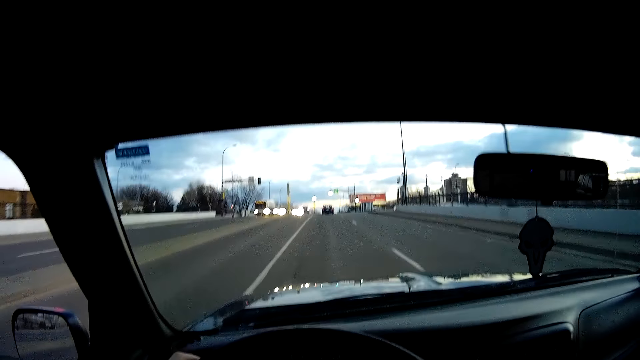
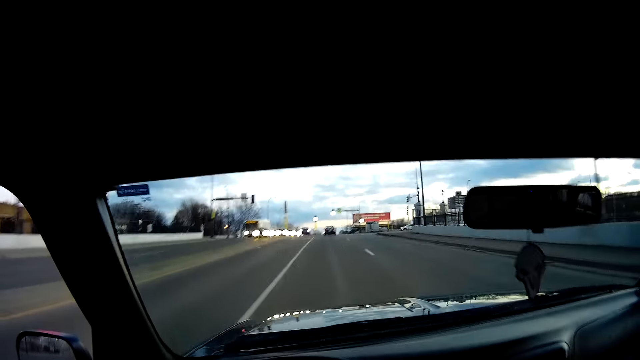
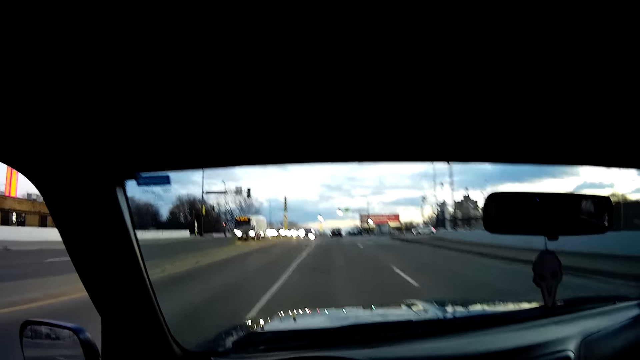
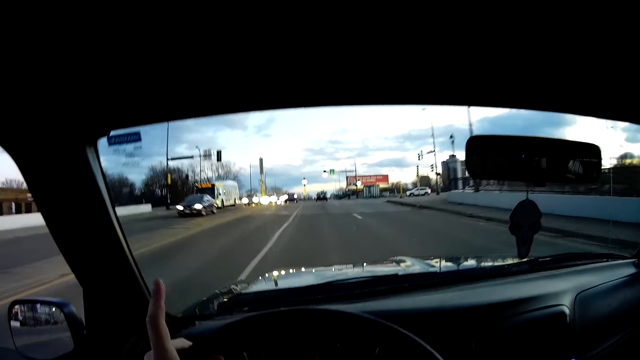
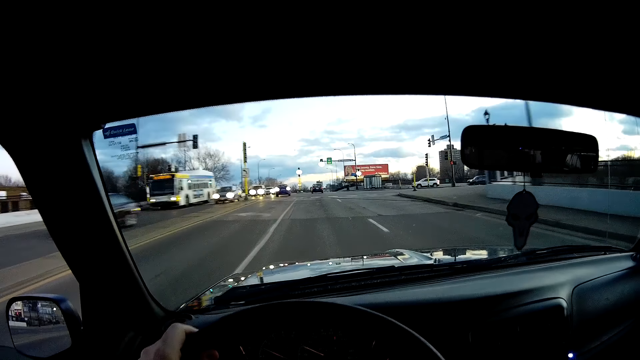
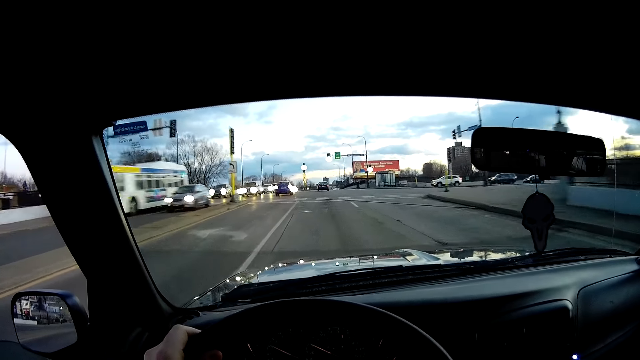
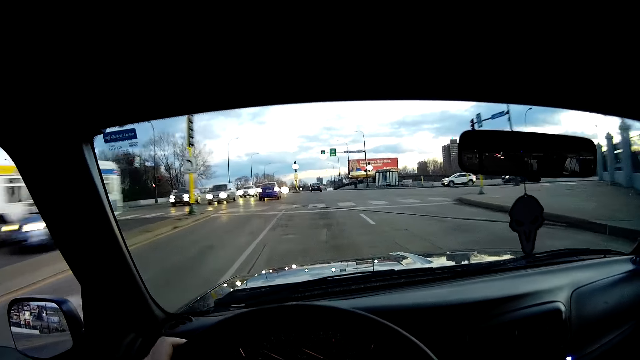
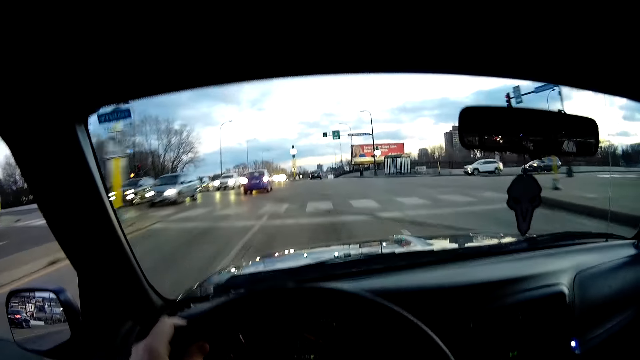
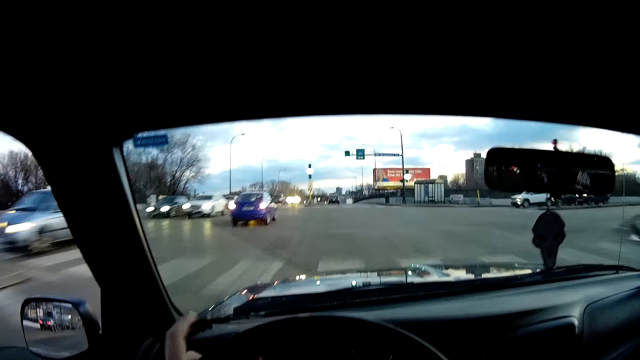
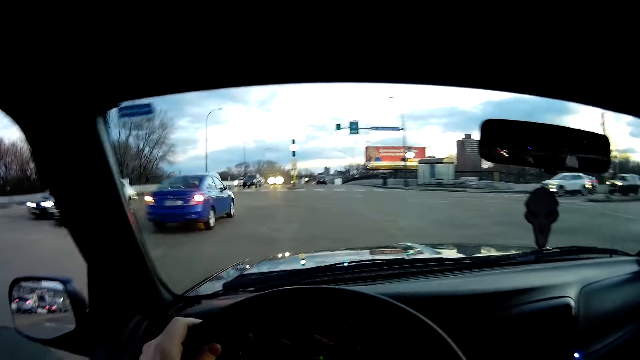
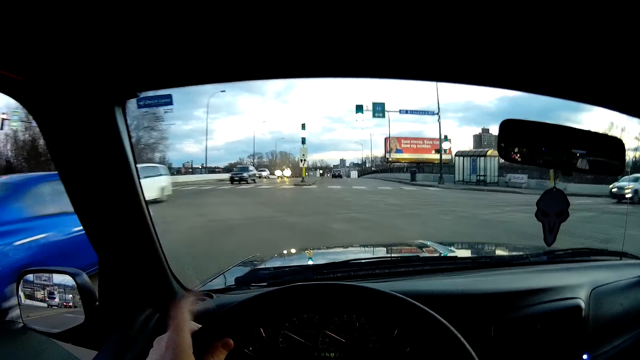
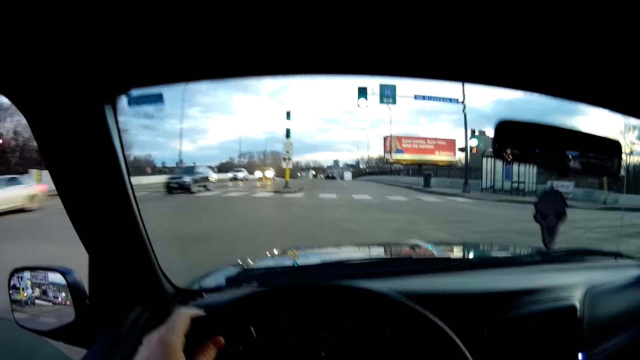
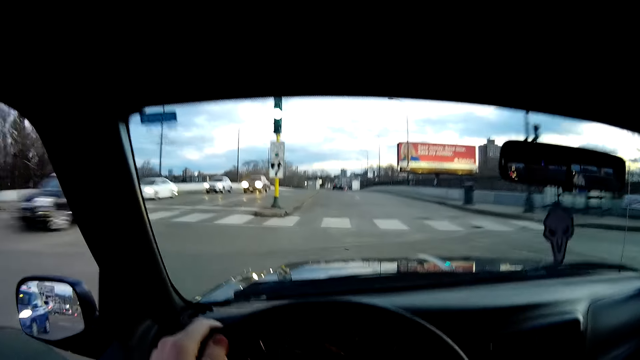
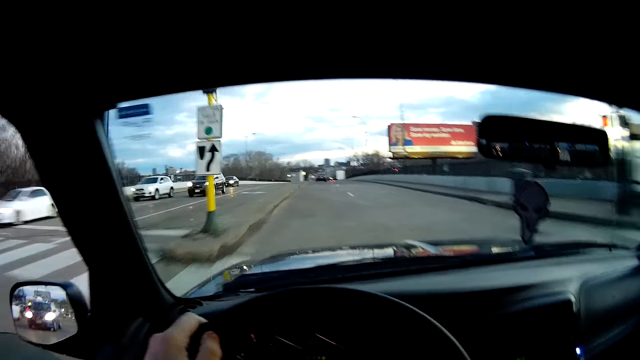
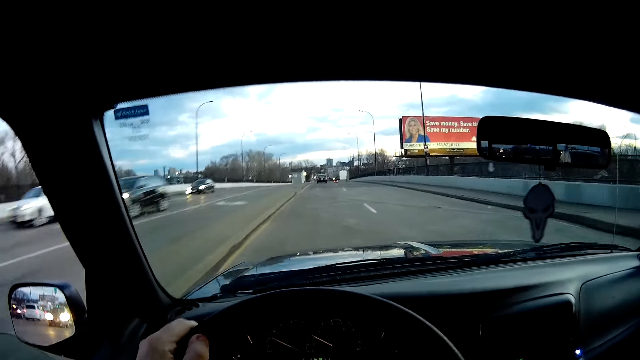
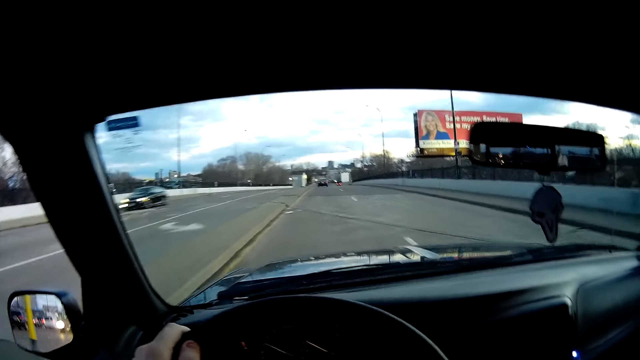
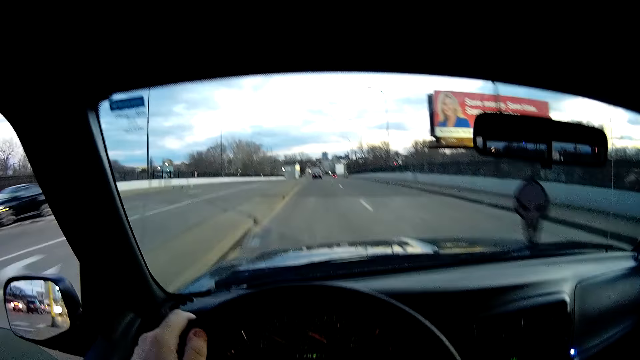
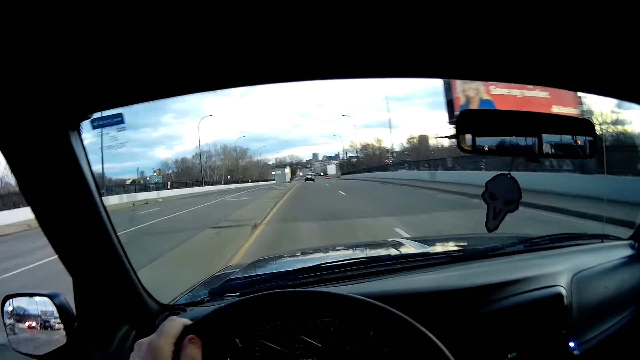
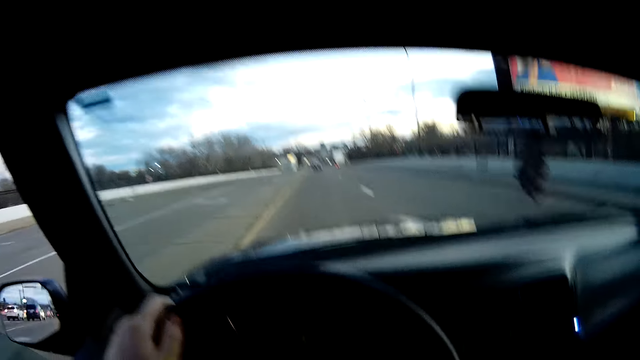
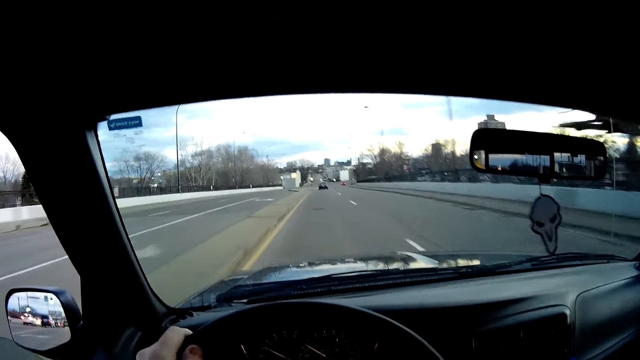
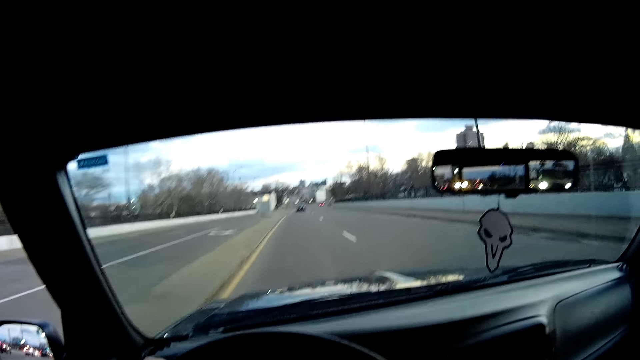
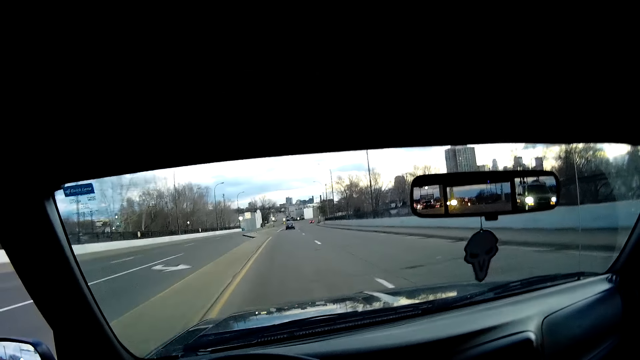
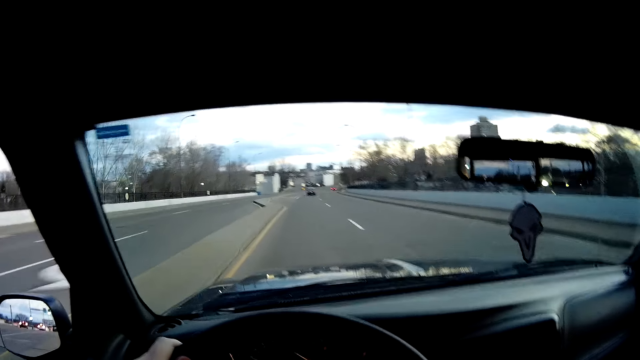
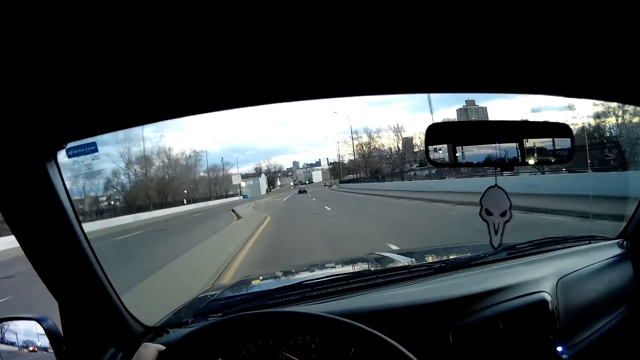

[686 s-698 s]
The camera wearer taps a finger on the steering wheel. They drive.

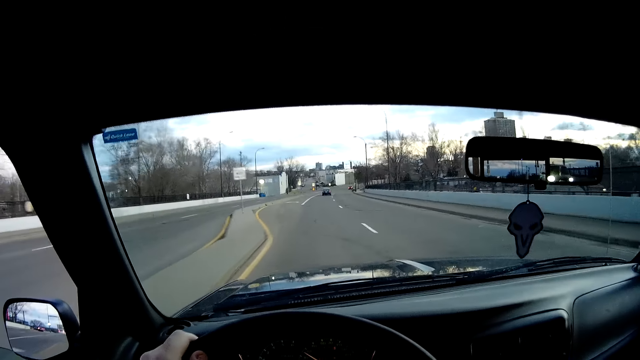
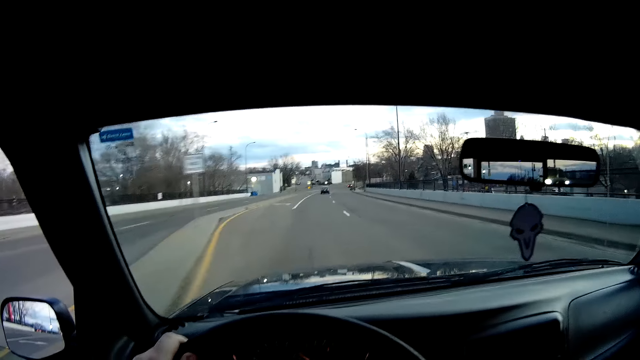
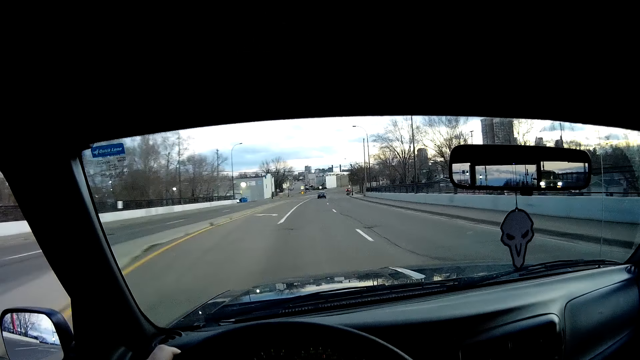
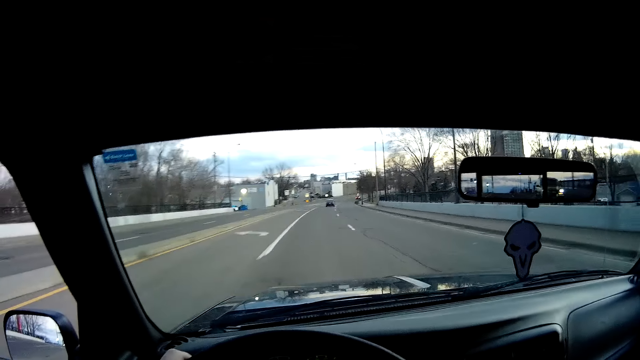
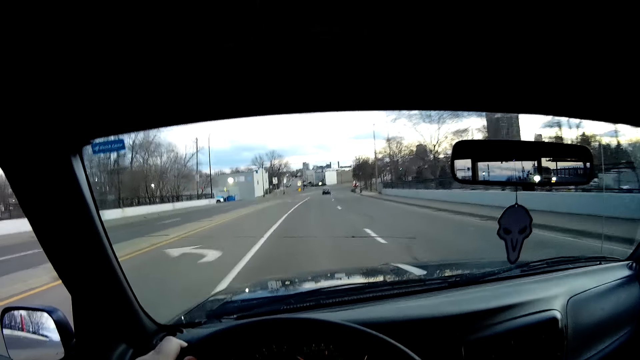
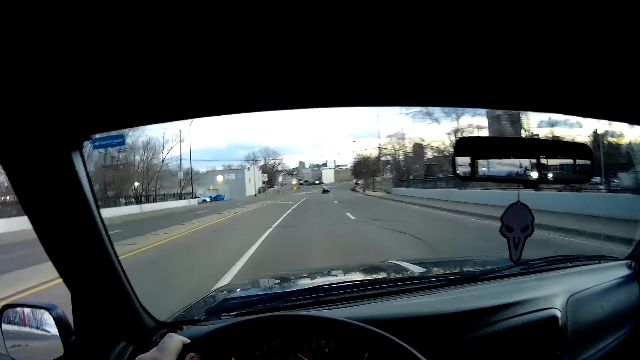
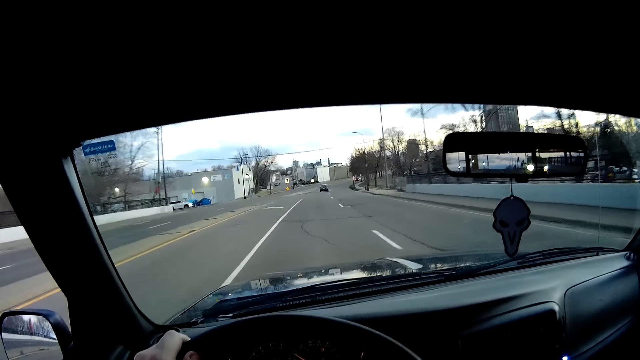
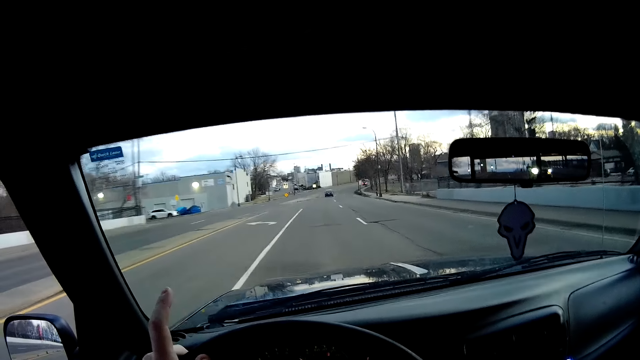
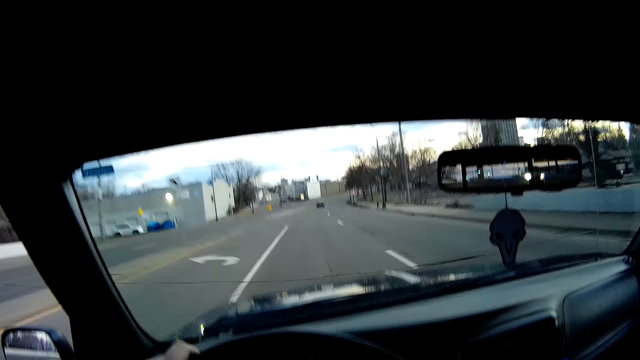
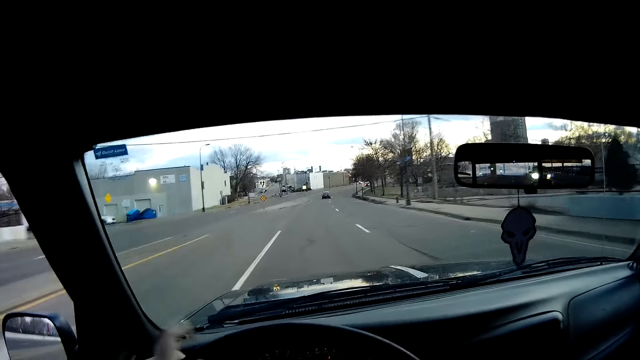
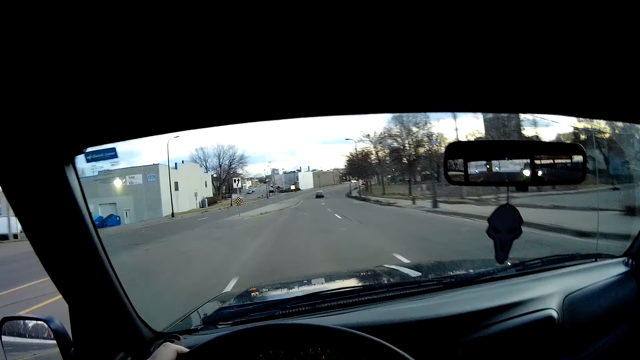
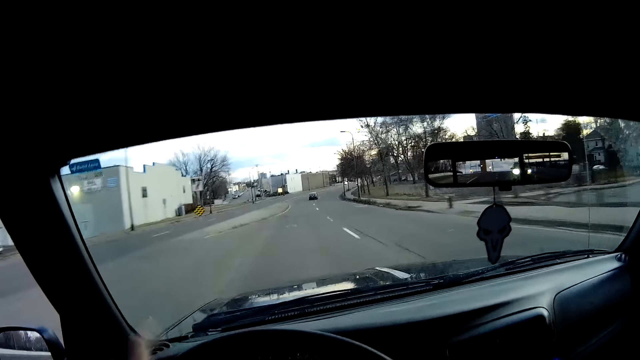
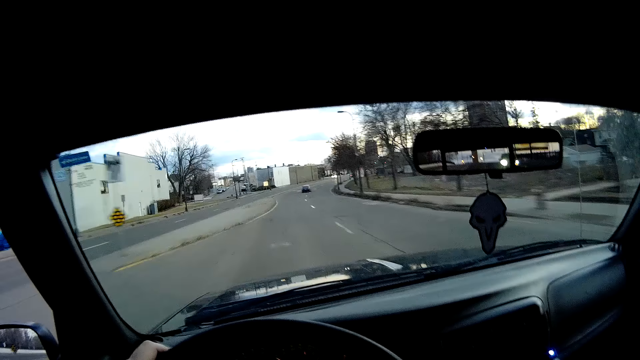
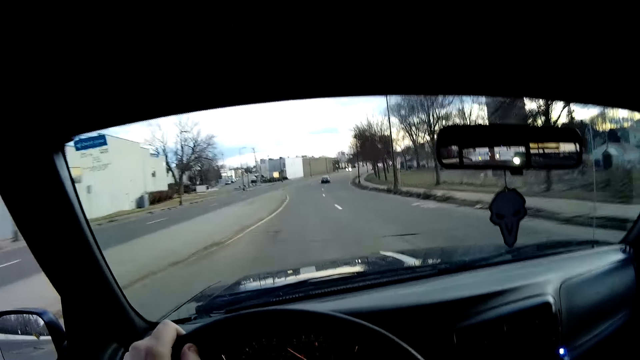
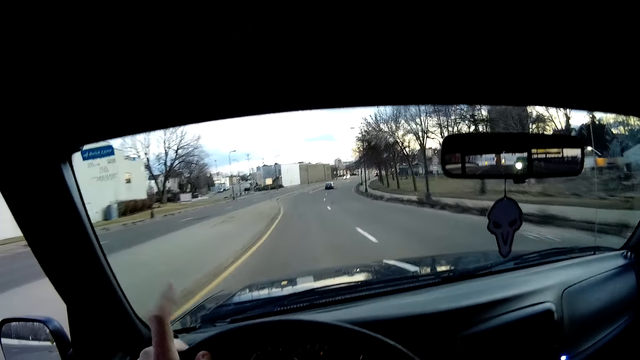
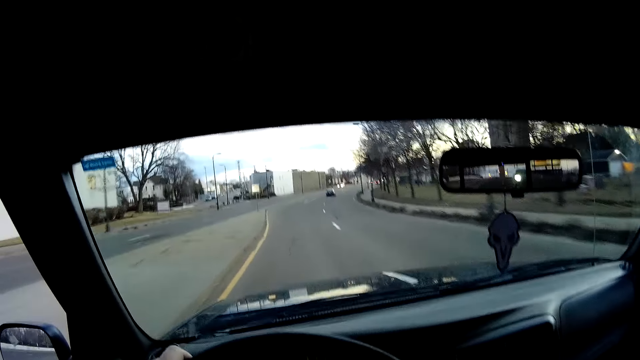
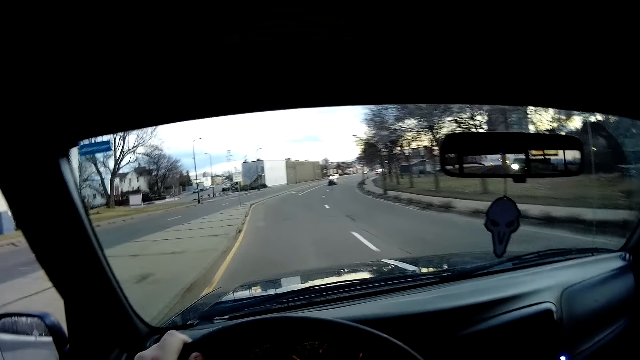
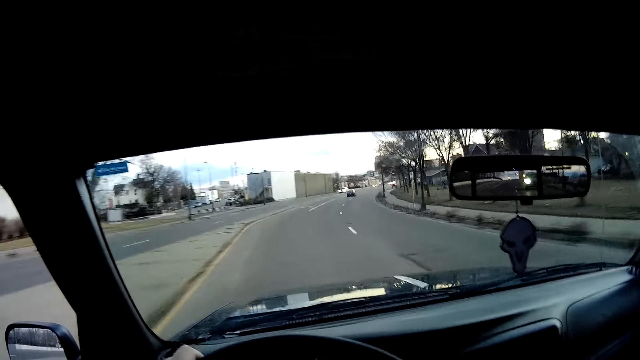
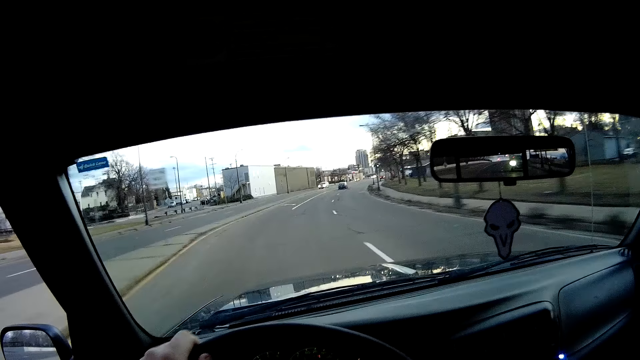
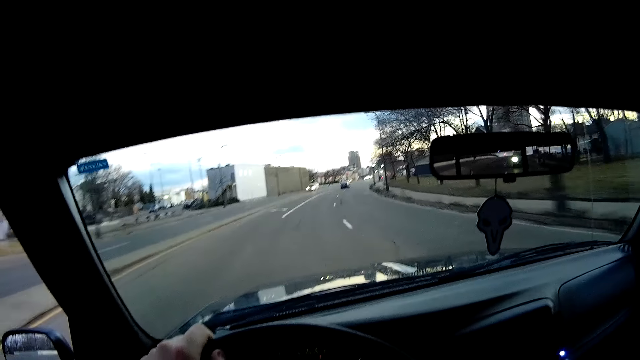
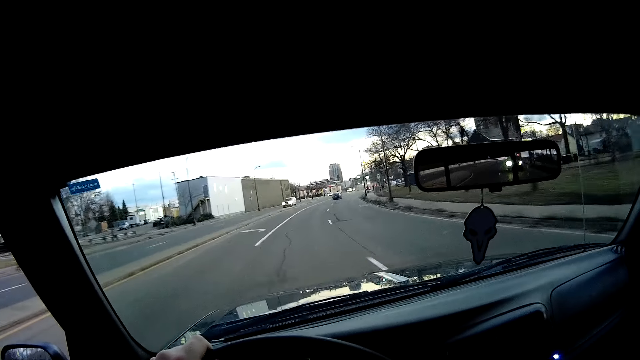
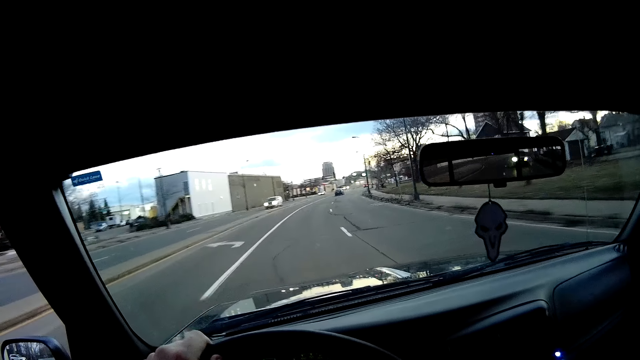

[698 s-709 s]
The camera wearer taps a finger on the steering wheel.
